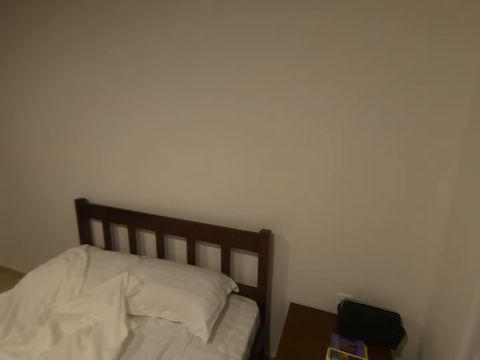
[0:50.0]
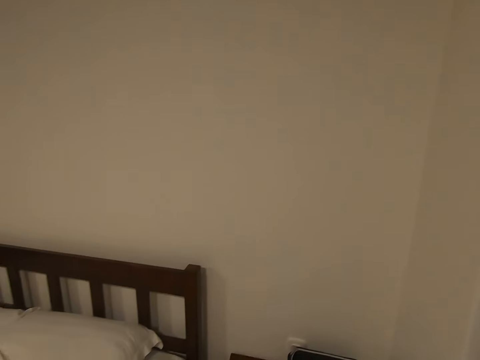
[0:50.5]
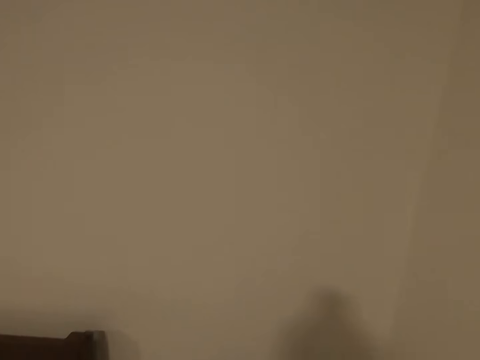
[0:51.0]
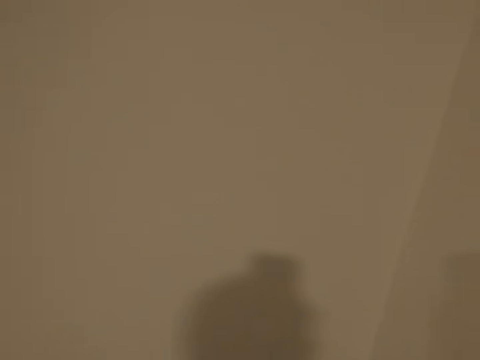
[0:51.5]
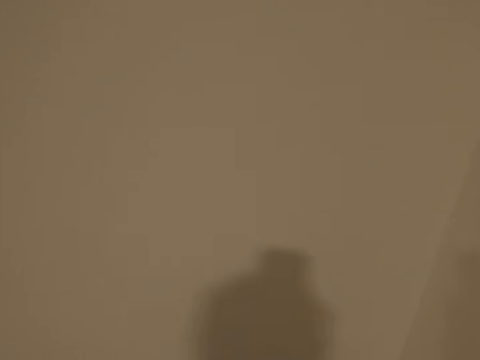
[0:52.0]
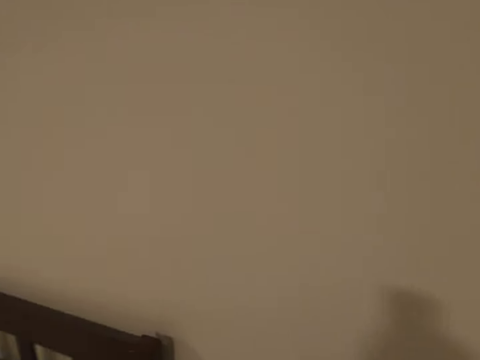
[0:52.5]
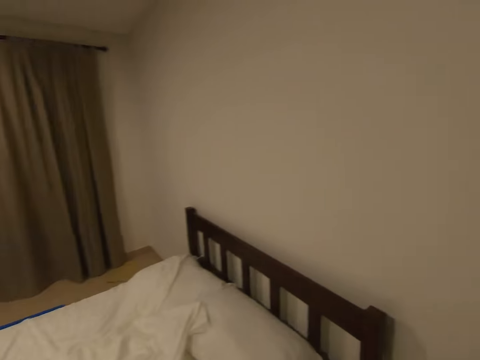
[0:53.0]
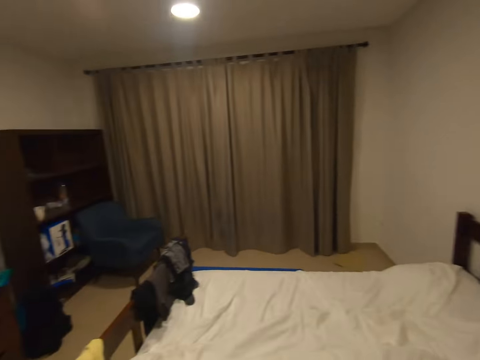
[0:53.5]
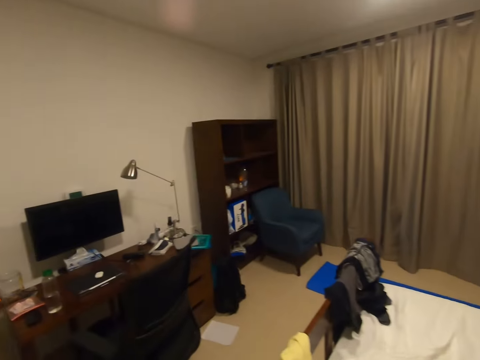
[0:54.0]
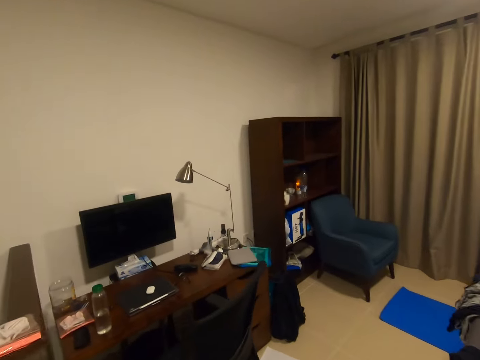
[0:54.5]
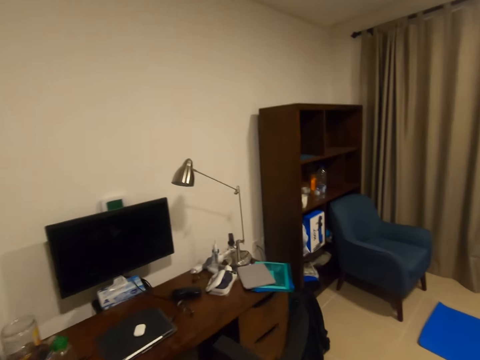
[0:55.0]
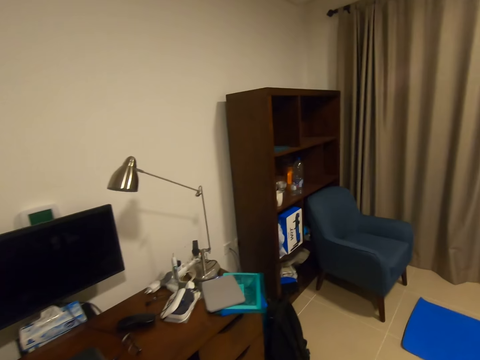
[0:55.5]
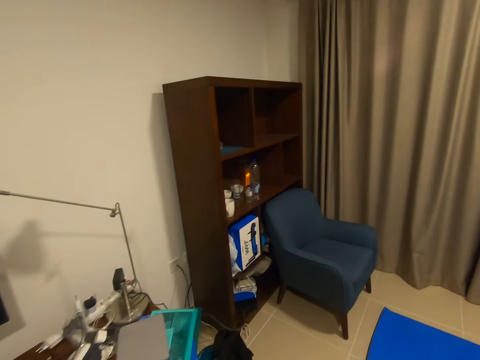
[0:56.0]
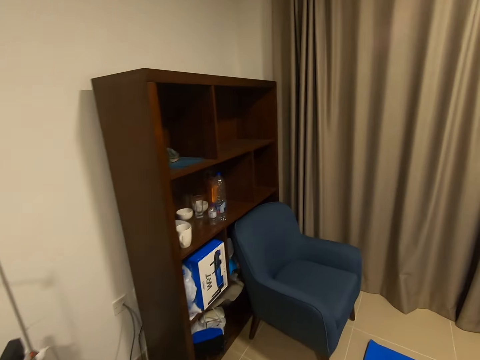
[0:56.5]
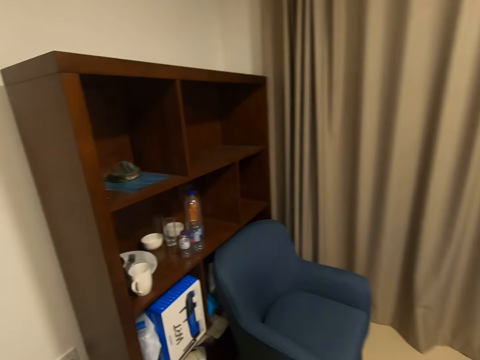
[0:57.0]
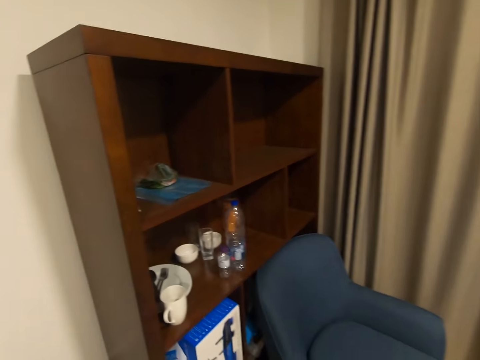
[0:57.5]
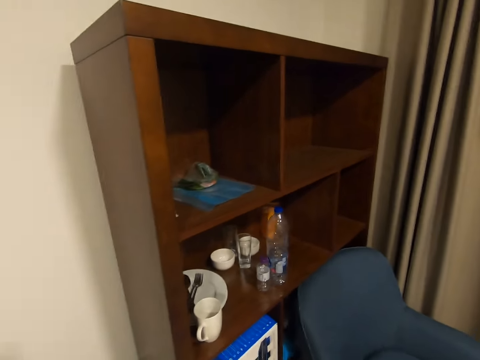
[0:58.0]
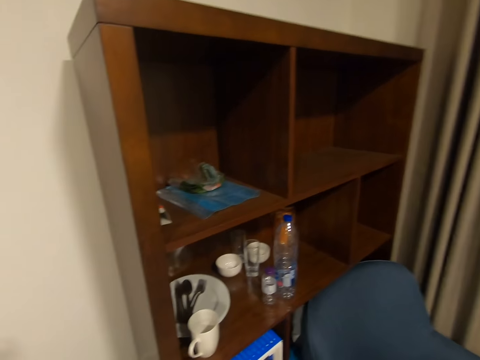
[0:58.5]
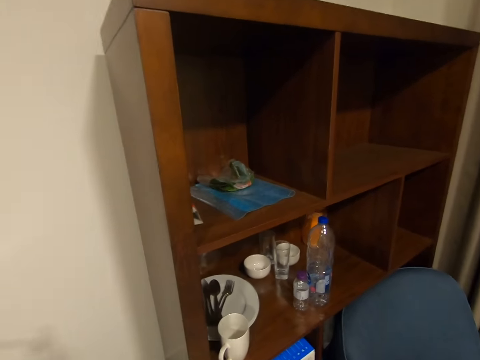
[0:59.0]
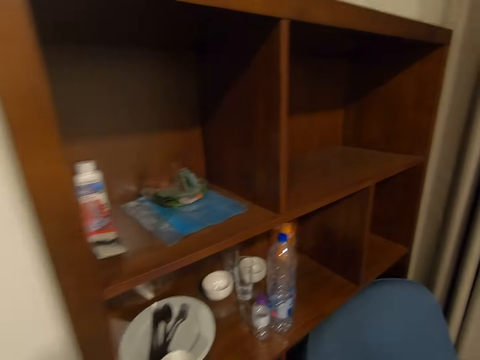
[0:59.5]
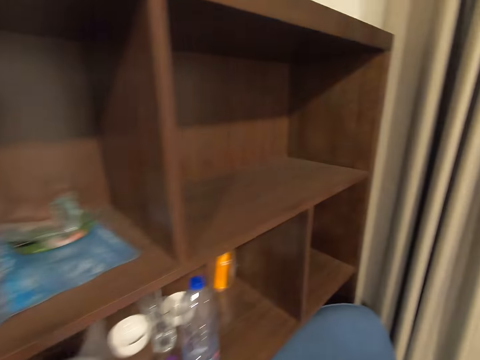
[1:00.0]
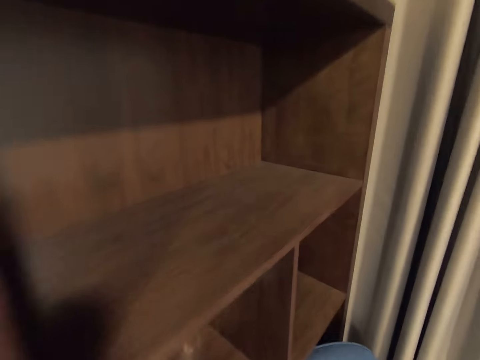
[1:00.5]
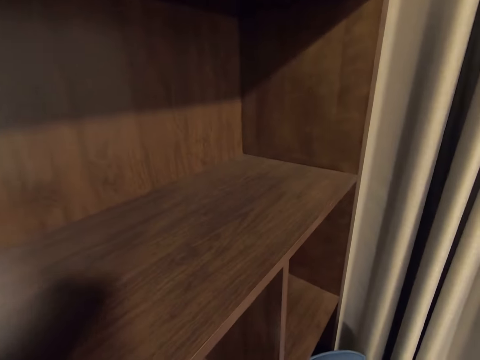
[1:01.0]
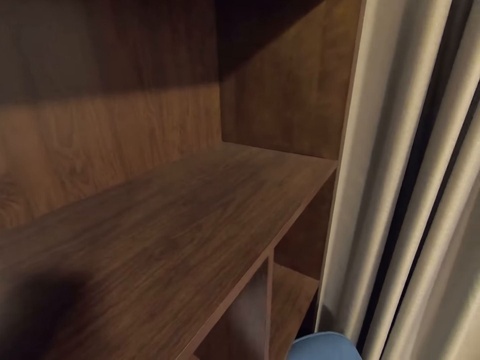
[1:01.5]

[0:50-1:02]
The camera wearer walks towards a blue chair.

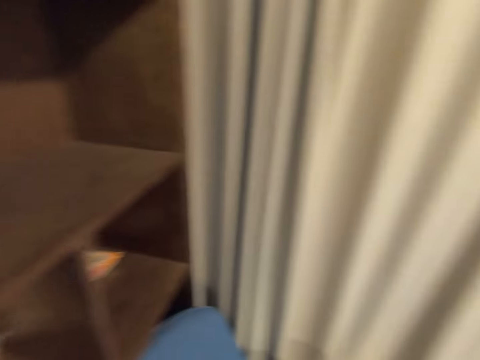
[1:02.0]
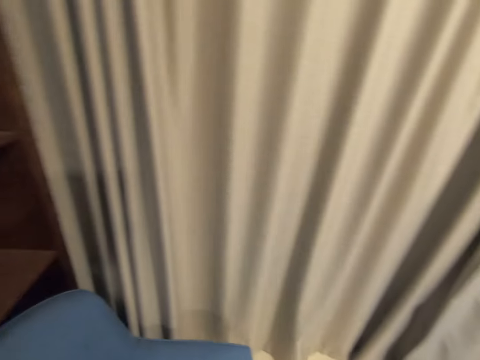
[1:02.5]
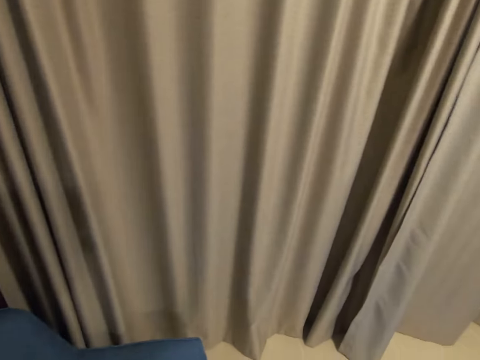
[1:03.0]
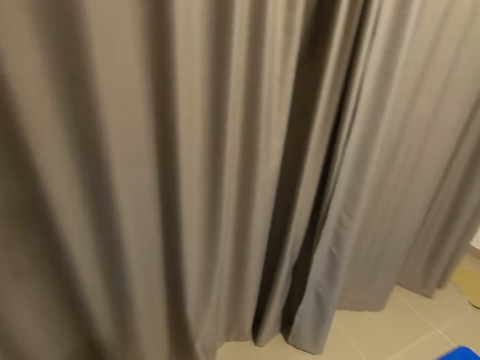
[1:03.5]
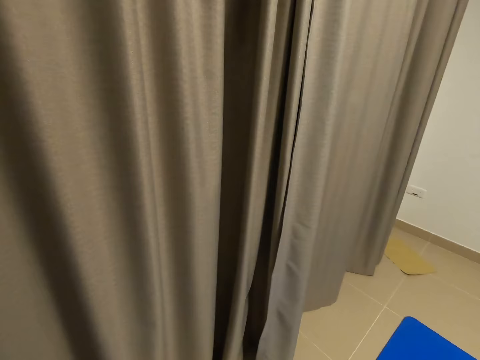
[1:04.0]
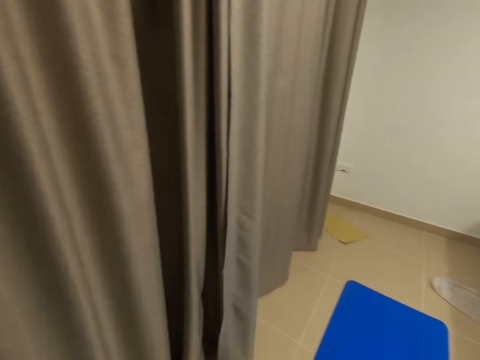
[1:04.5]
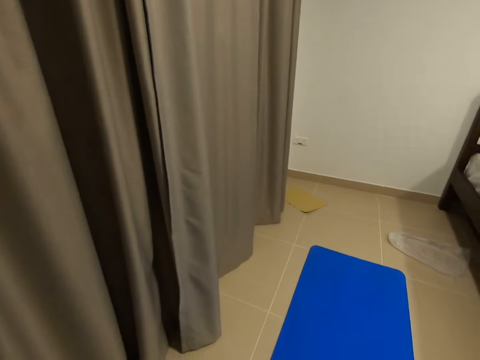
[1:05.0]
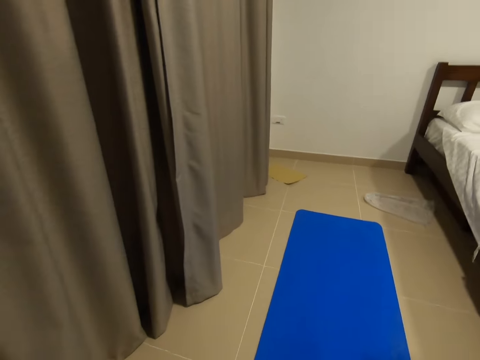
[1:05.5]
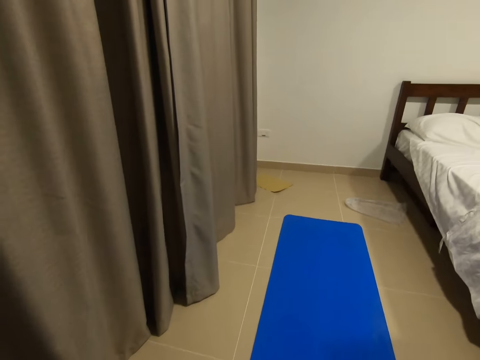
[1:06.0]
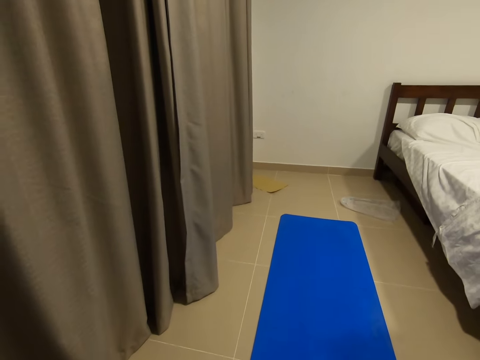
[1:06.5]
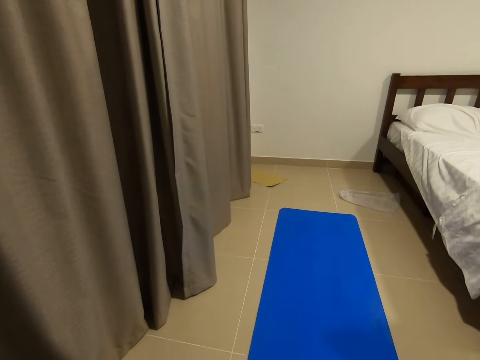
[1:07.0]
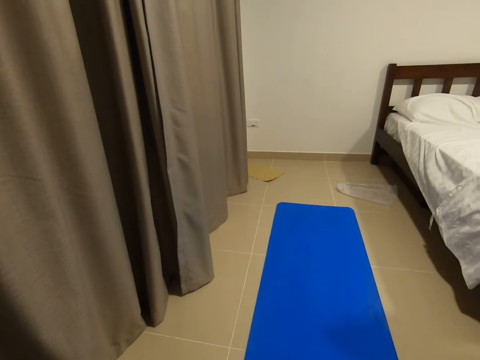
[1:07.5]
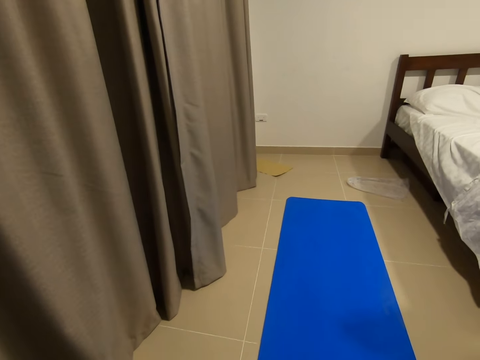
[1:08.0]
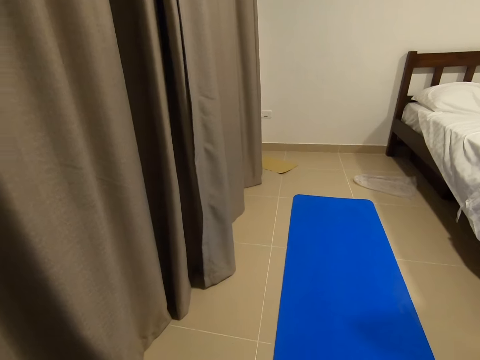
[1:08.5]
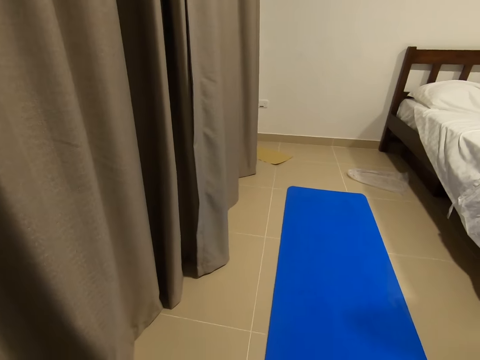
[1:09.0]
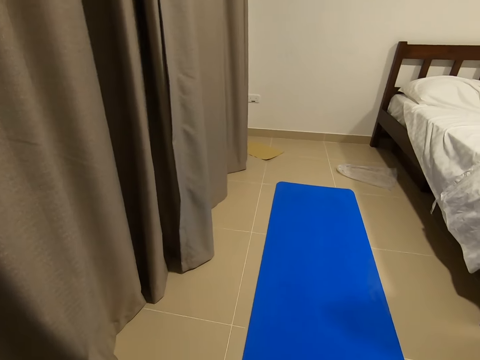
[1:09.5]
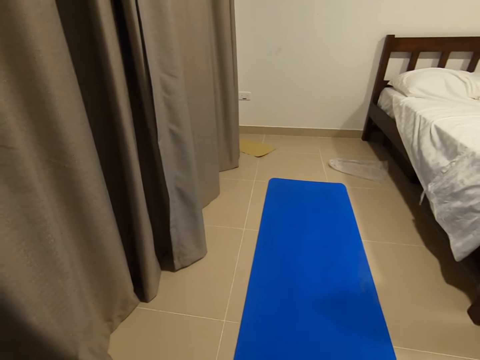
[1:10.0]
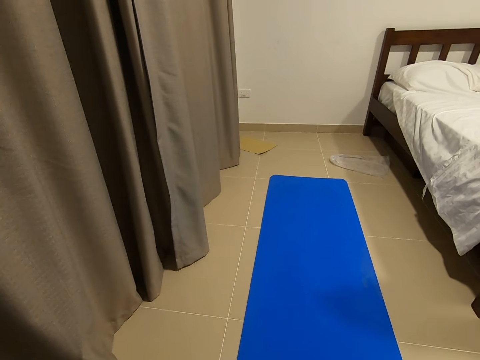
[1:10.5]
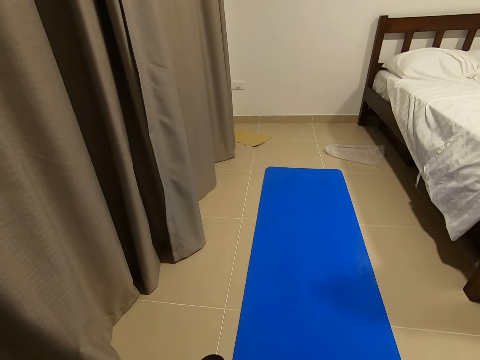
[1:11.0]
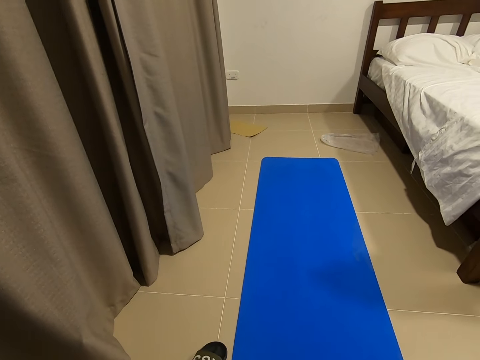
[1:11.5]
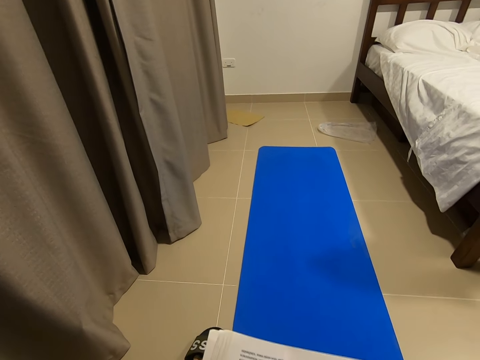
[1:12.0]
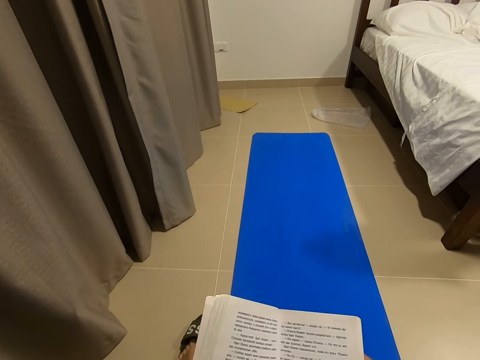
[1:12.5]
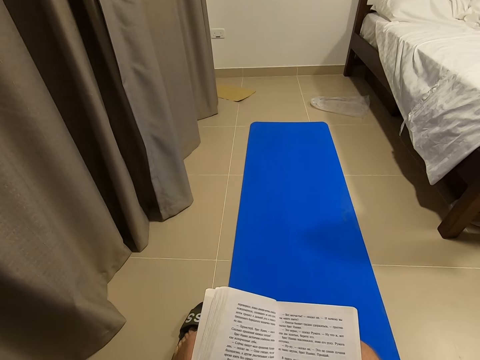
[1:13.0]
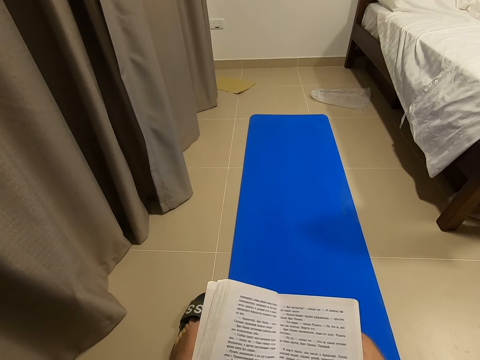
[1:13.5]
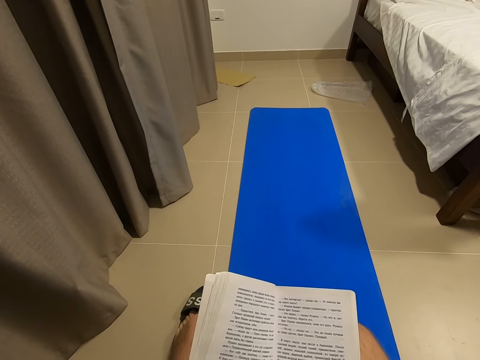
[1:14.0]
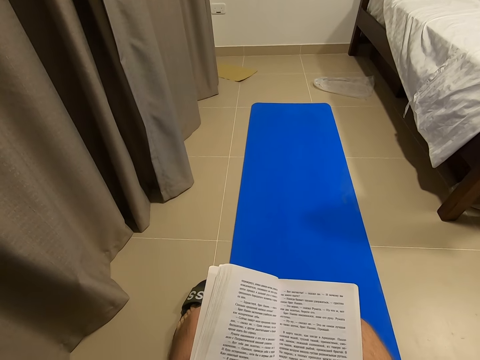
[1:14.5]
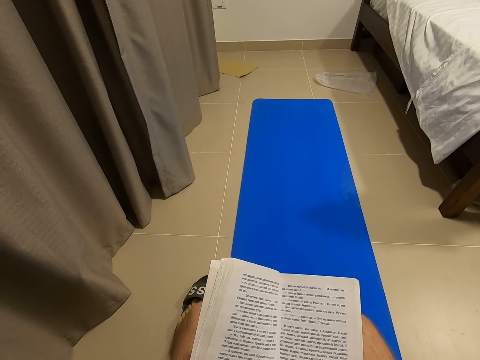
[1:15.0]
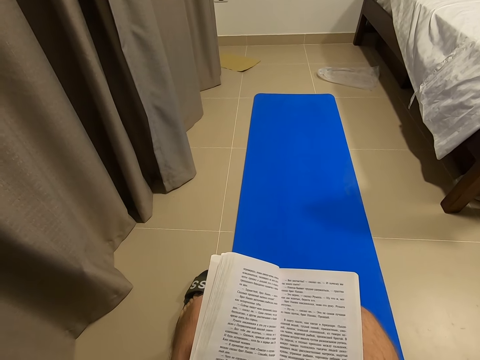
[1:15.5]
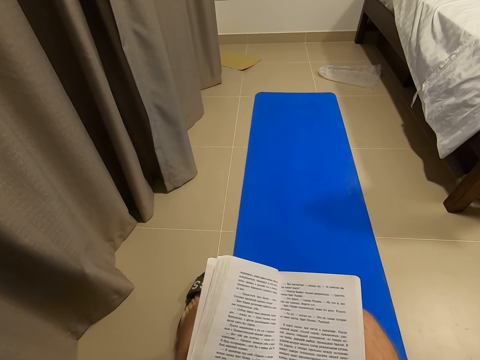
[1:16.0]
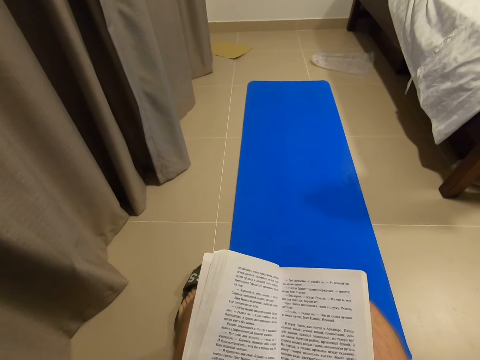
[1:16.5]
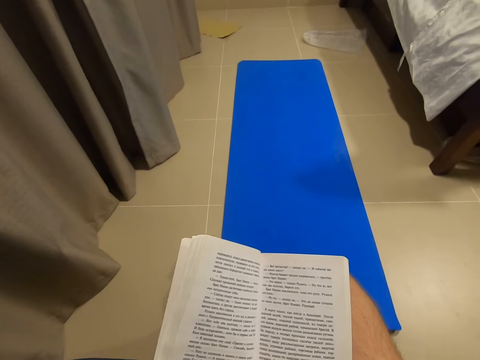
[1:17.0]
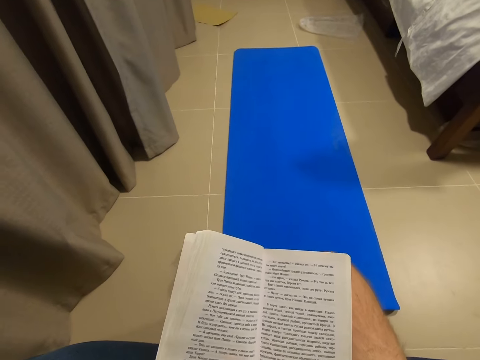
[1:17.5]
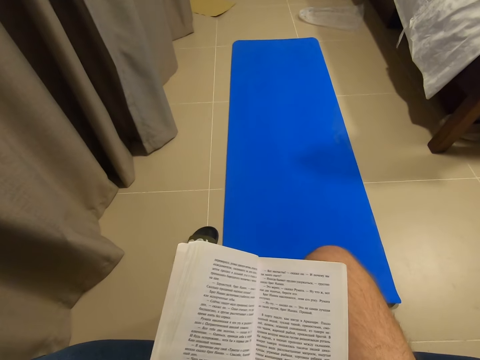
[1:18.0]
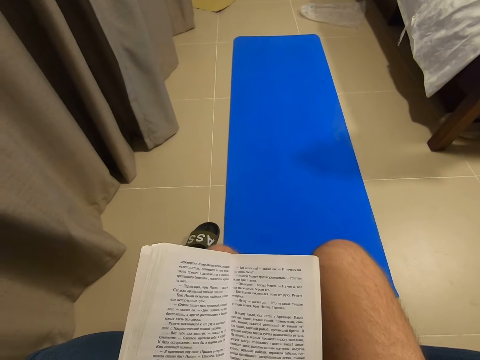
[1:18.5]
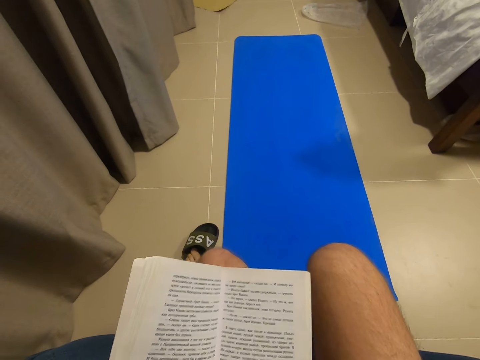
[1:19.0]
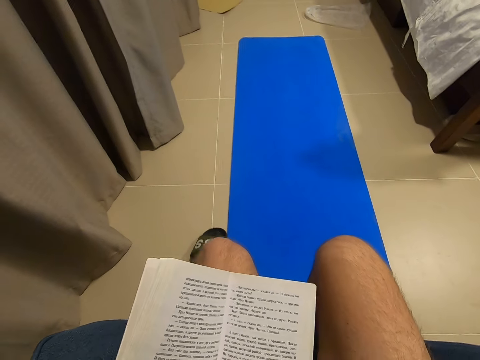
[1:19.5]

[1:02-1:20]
The camera wearer does something. He walks around the room. He does something. He holds a book with his hands. He reads the novel. He adjusts the book in his hands.
